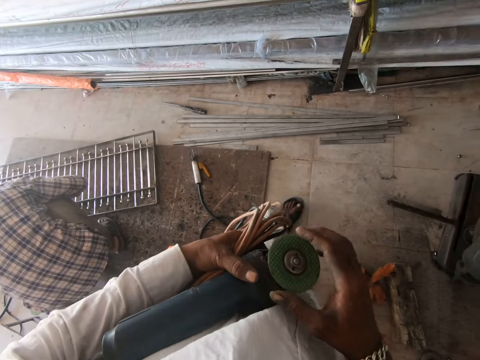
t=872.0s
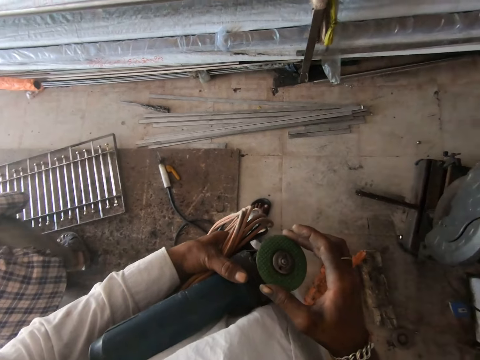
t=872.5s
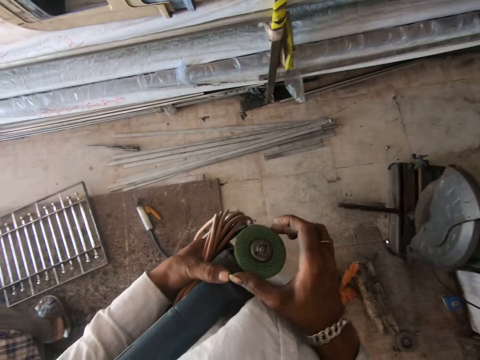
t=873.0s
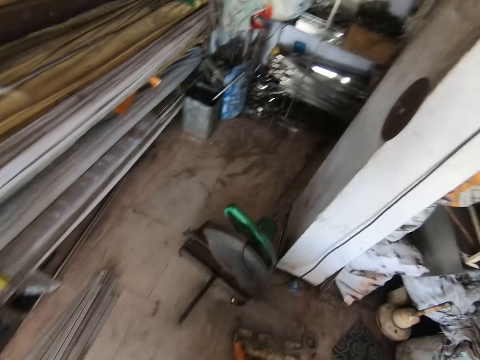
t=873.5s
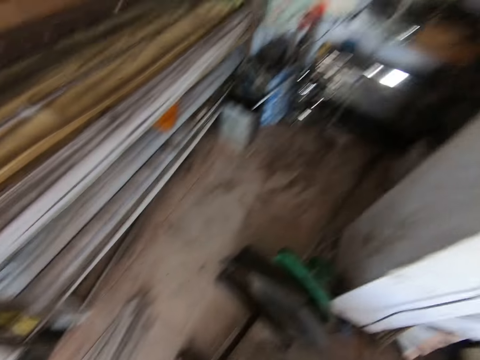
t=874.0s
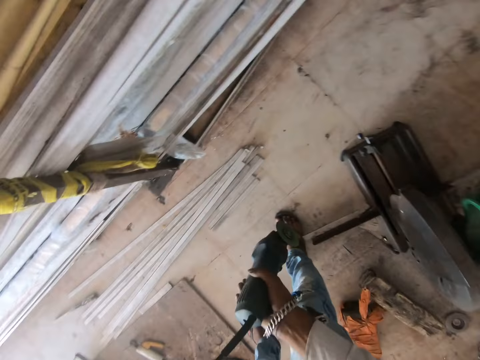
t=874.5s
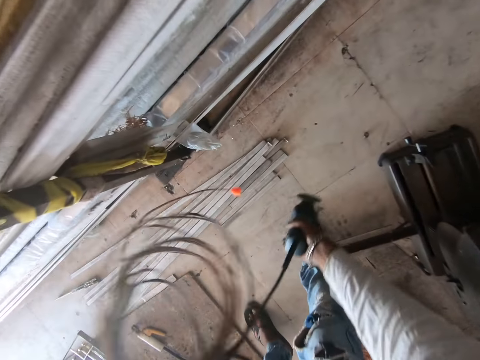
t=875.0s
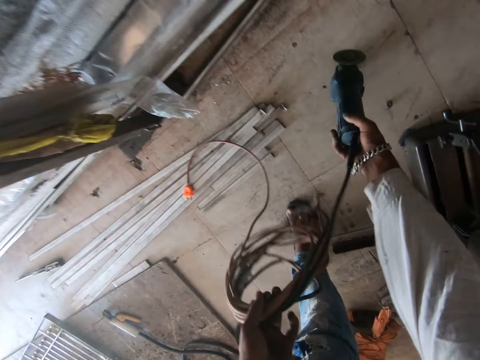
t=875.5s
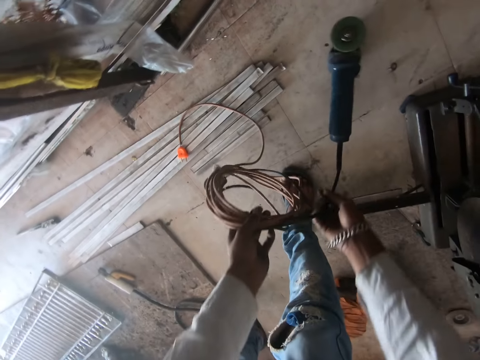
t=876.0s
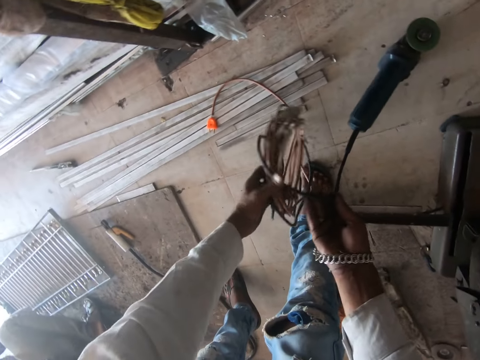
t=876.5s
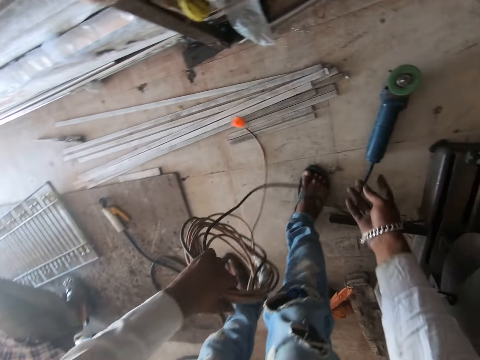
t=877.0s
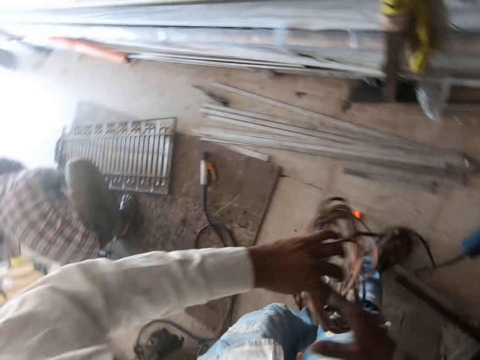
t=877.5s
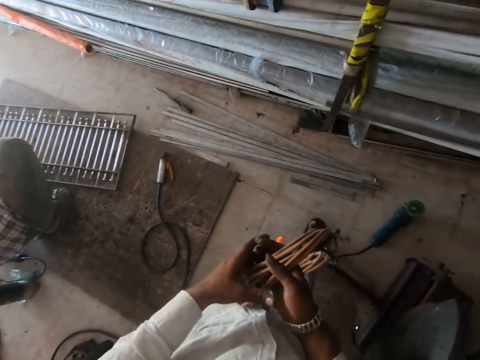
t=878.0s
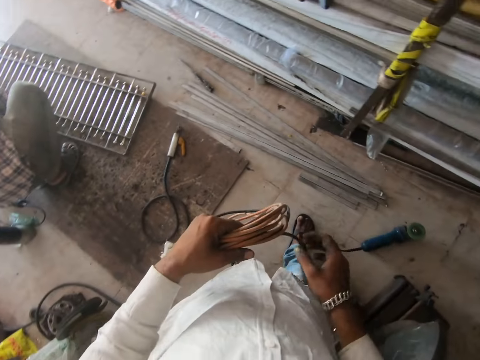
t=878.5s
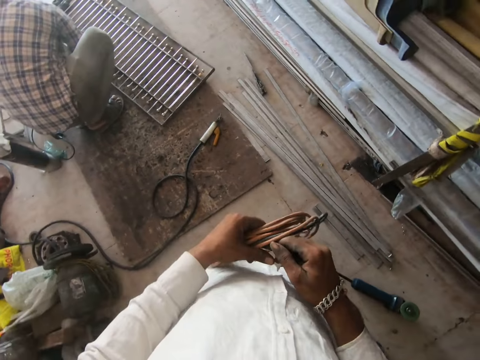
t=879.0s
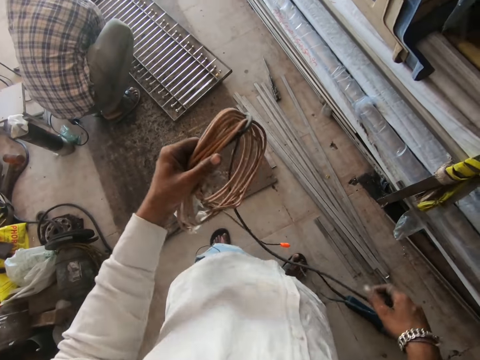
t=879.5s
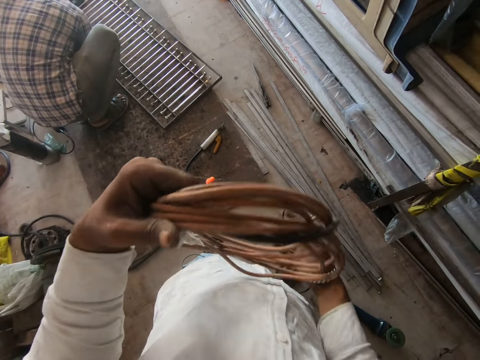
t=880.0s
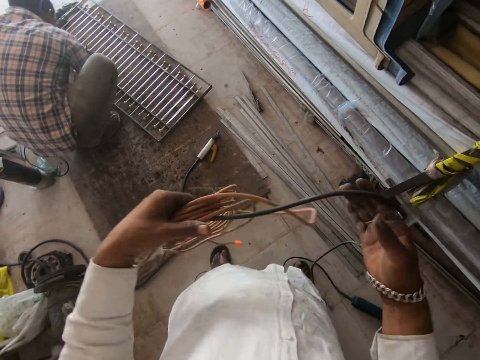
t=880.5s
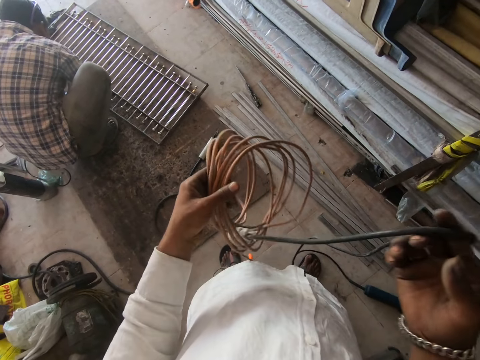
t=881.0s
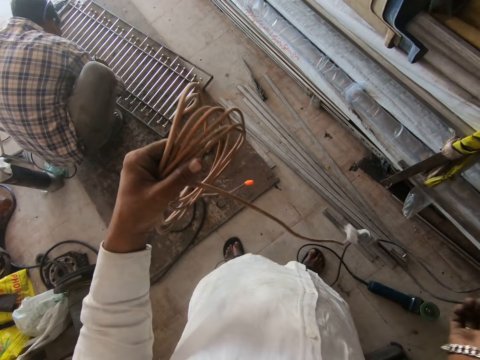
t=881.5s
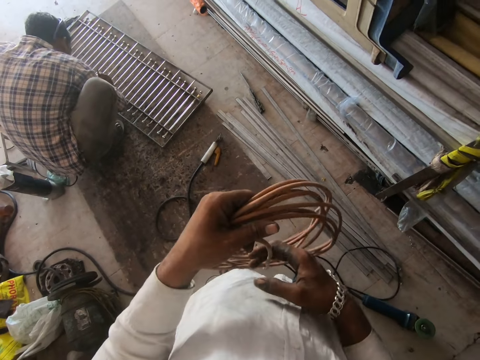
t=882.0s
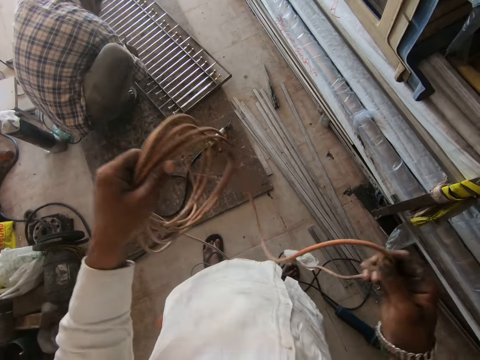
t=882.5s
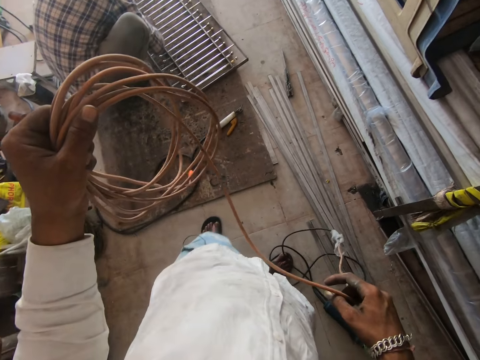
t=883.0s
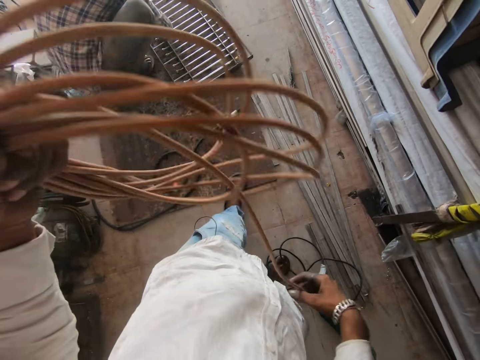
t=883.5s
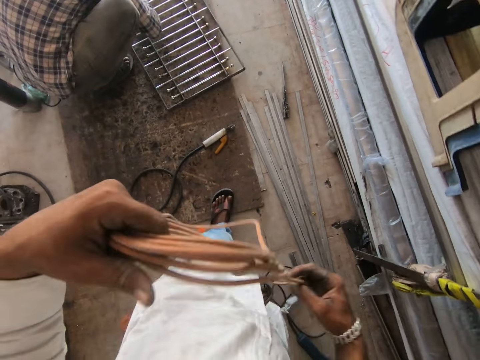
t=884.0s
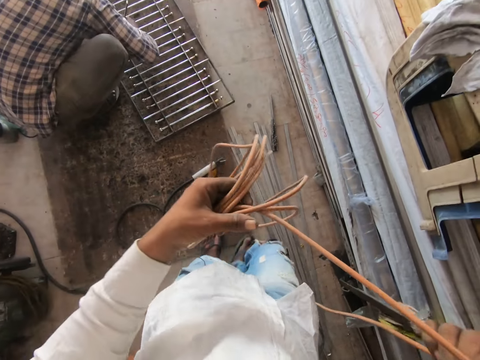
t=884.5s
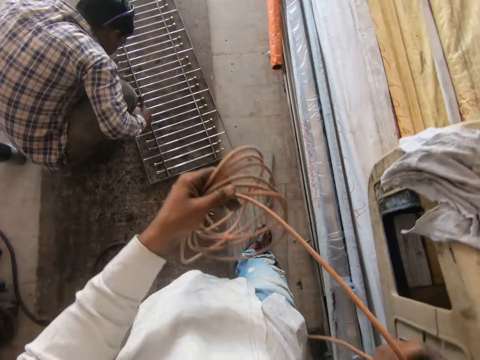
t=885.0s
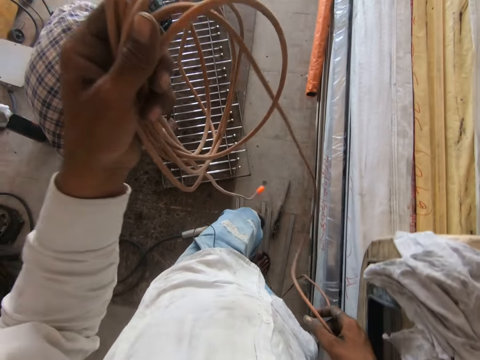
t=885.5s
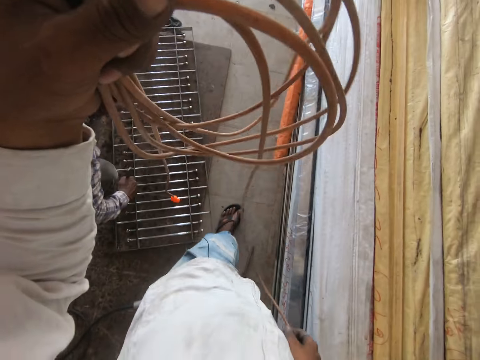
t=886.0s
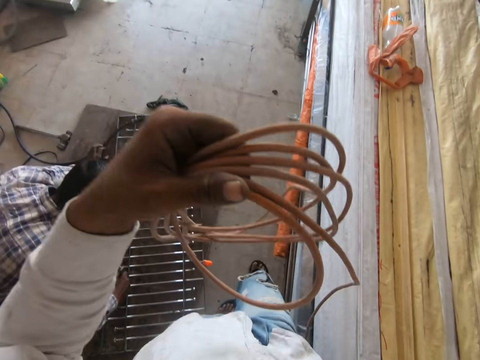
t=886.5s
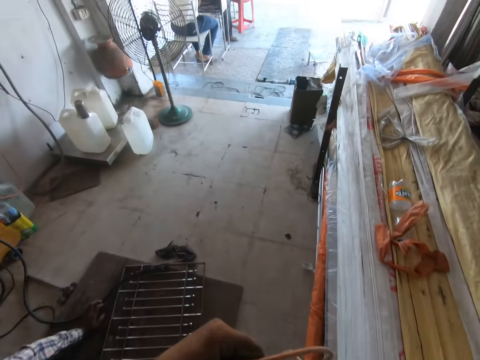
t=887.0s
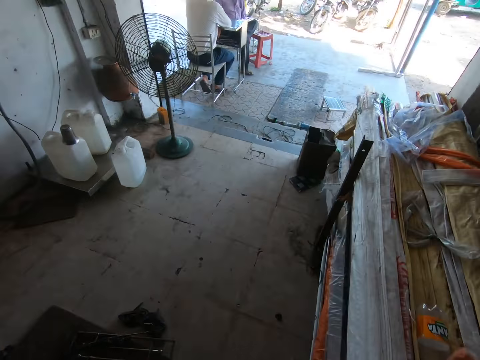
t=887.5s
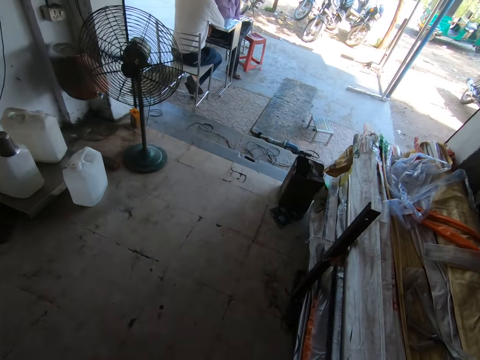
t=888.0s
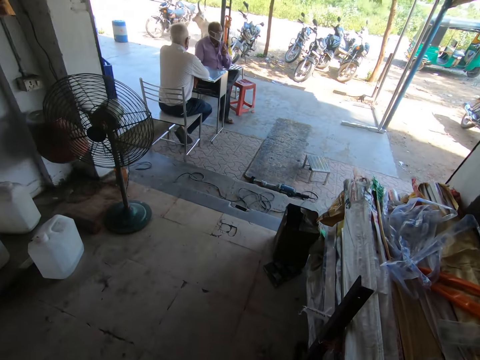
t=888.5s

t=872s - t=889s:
The camera wearer tightens the grinding disk with the right hand. He puts the grinder machine on the floor. He holds the grinder cable or cable wire with his hands. He unfolds the cable wire. He walks on the floor.

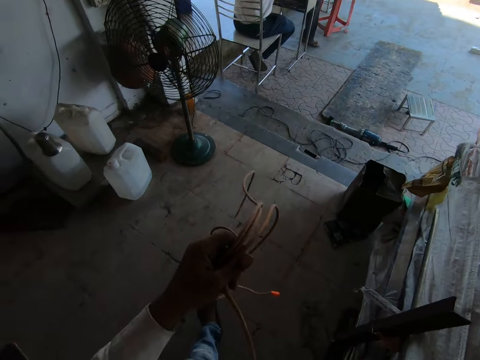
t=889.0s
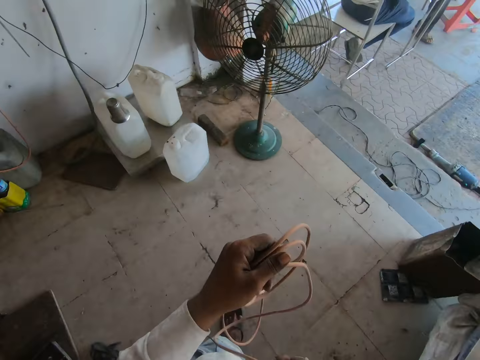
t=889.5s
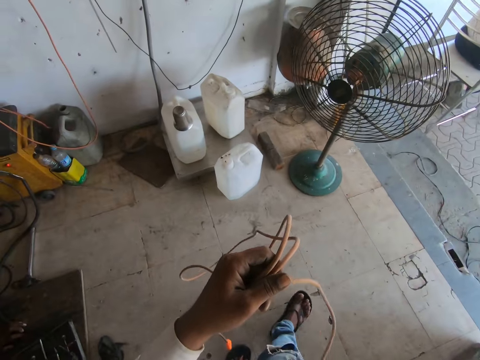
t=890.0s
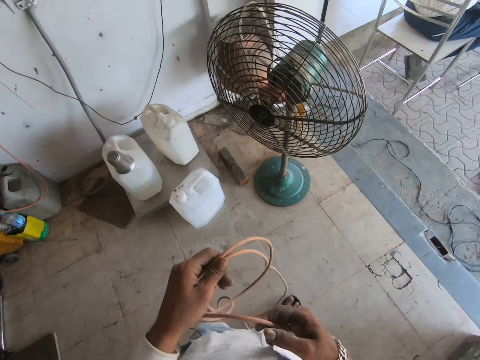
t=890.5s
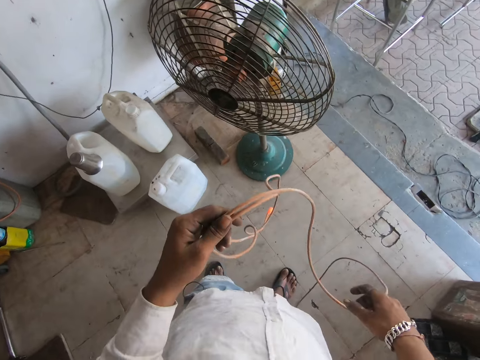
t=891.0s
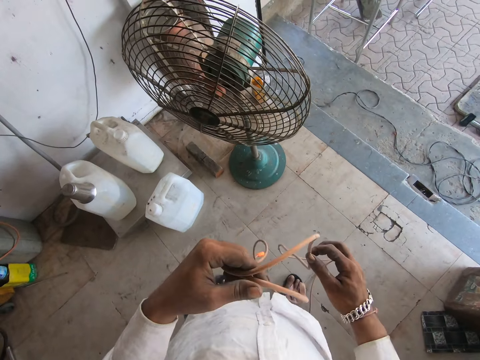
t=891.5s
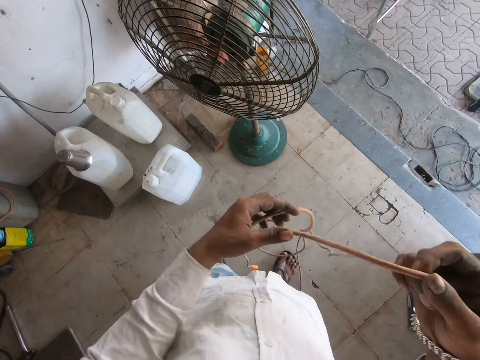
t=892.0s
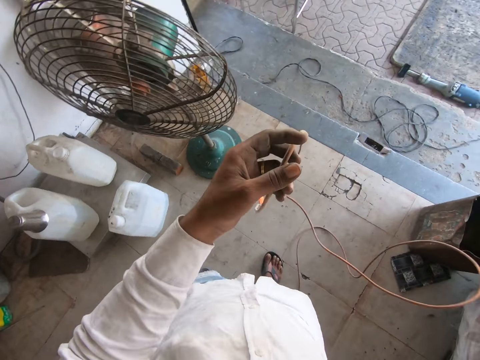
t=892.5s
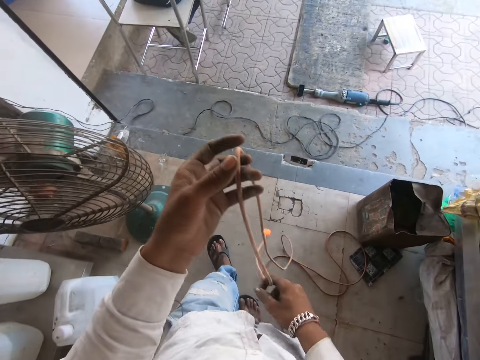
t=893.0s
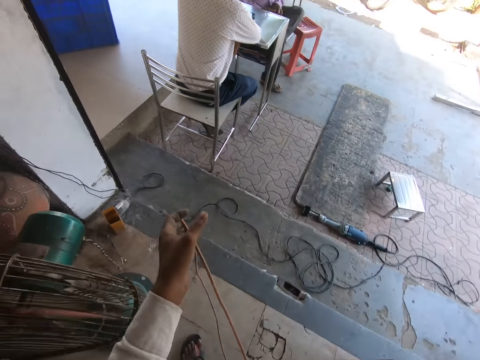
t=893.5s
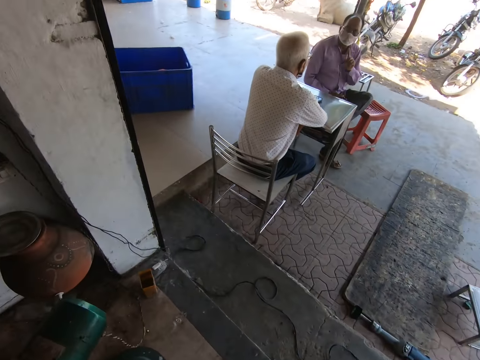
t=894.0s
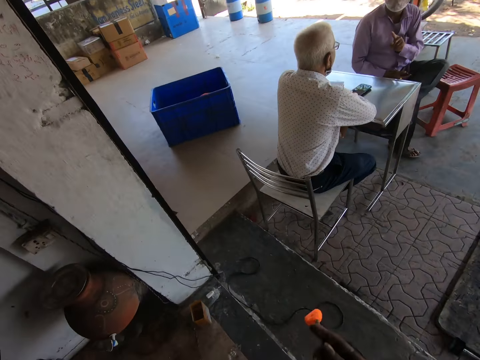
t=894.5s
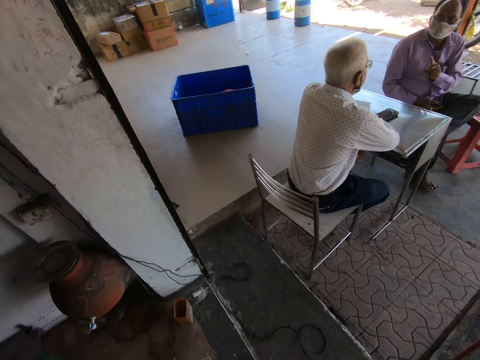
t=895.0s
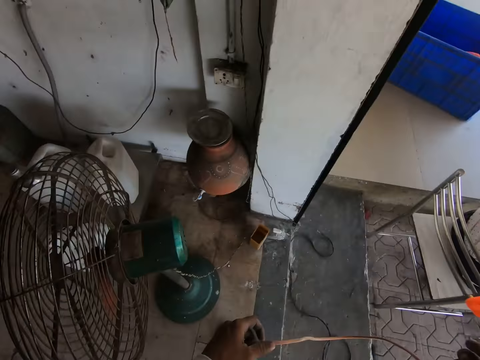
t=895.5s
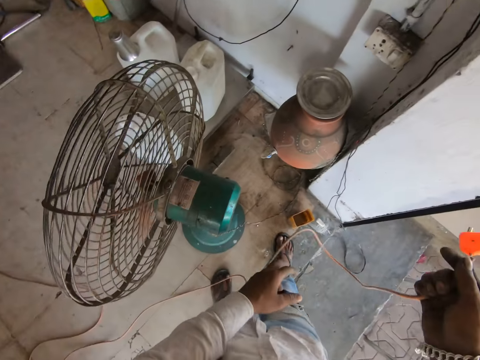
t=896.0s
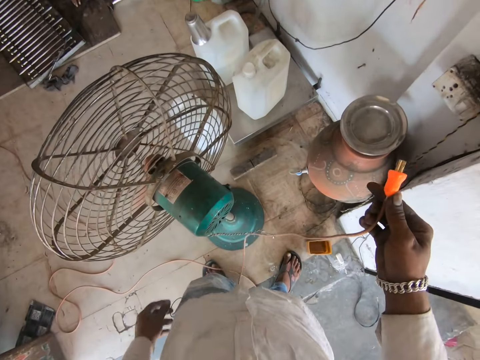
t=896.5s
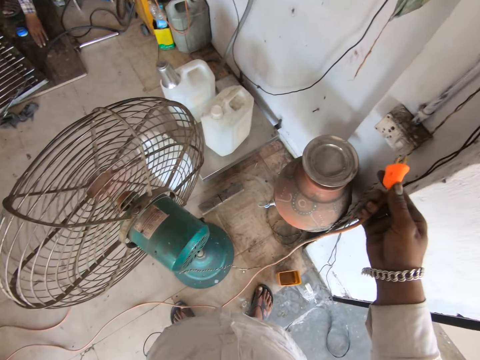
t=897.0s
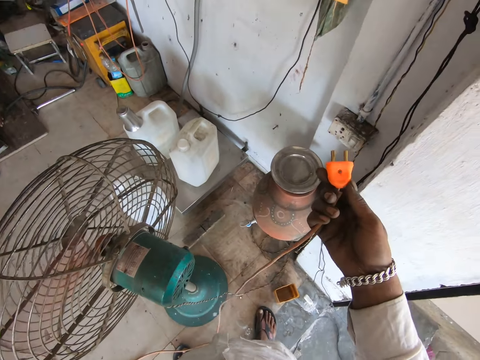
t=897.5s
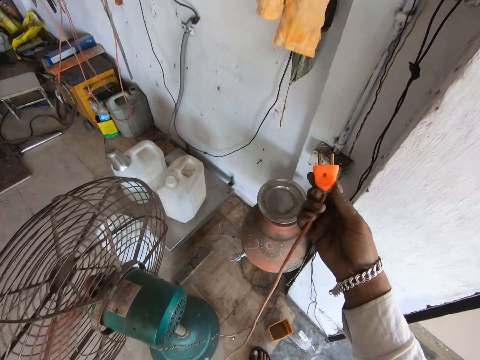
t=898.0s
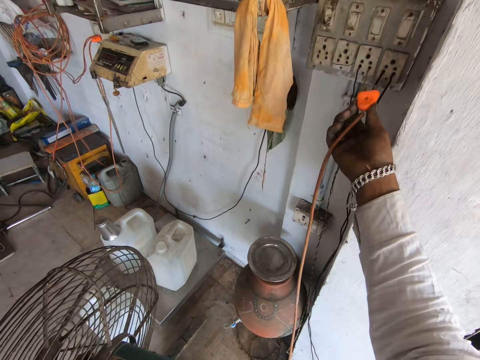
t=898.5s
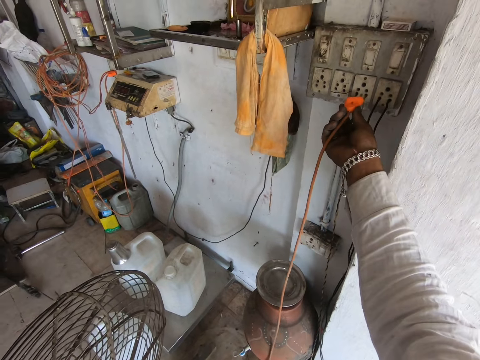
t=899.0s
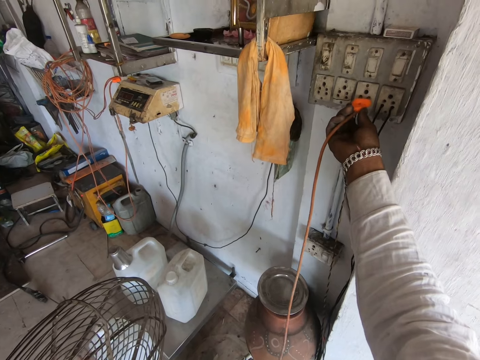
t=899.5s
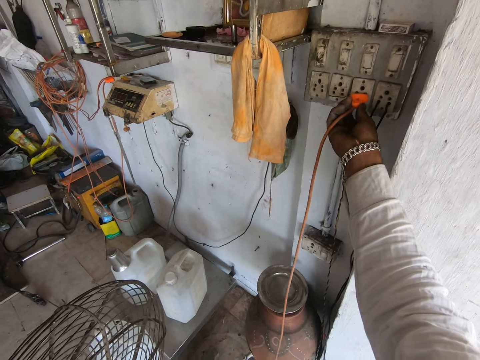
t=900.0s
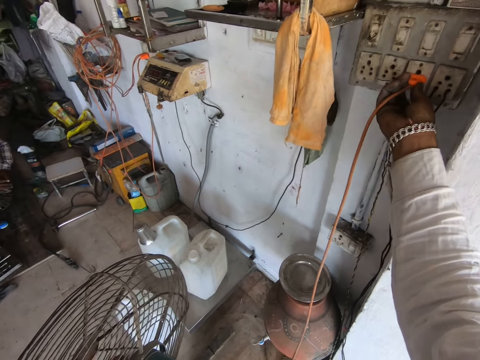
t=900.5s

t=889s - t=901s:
The camera wearer lifts the power cable. They hold the fuse. They connect the grinder machine cable in the socket. They put the fuse on the socket.
